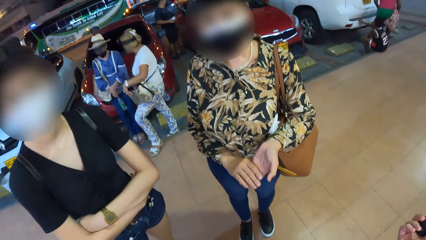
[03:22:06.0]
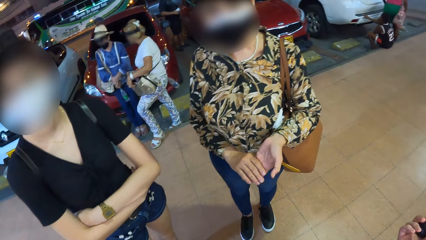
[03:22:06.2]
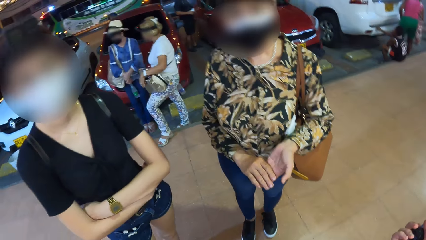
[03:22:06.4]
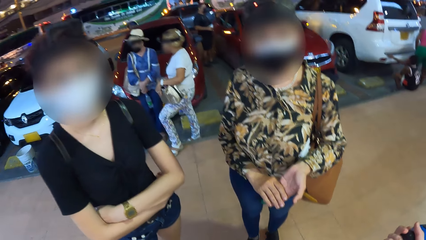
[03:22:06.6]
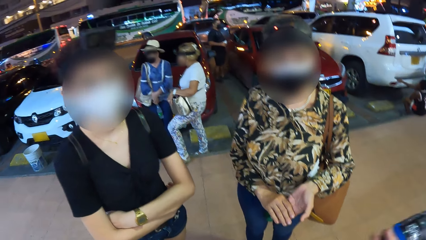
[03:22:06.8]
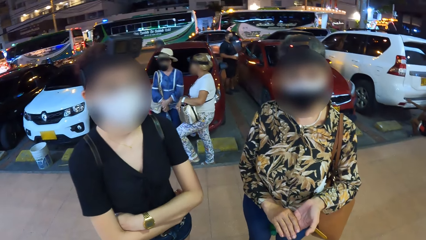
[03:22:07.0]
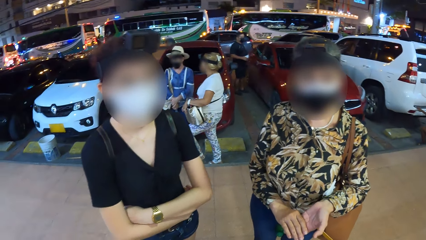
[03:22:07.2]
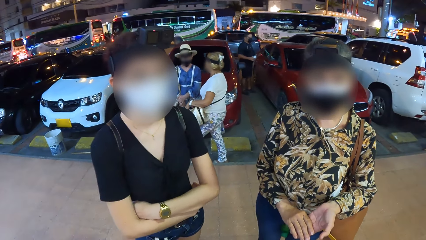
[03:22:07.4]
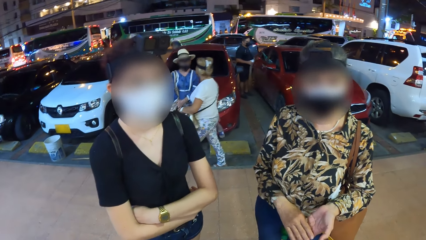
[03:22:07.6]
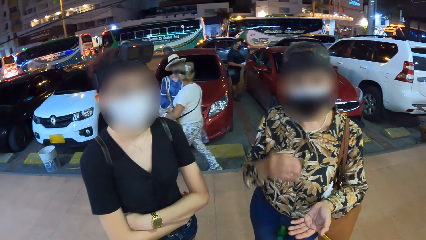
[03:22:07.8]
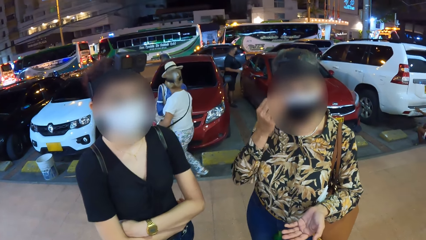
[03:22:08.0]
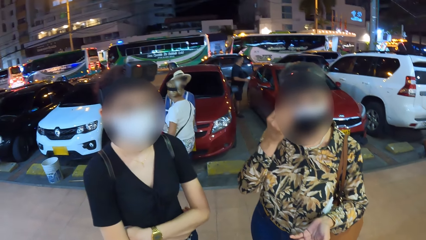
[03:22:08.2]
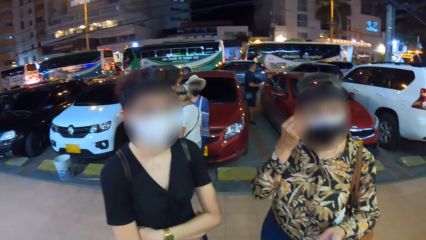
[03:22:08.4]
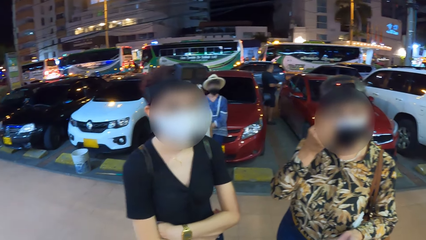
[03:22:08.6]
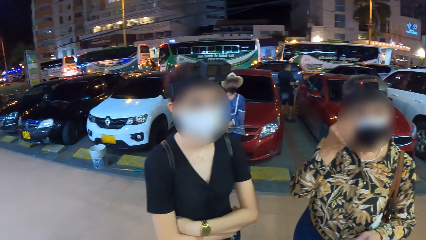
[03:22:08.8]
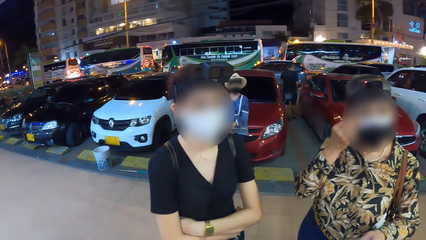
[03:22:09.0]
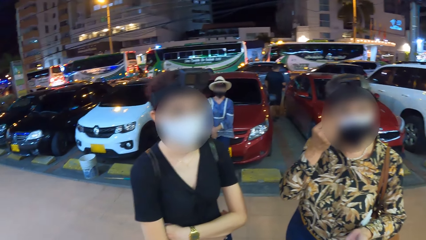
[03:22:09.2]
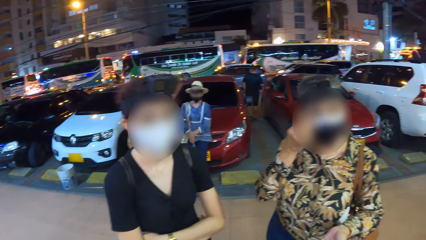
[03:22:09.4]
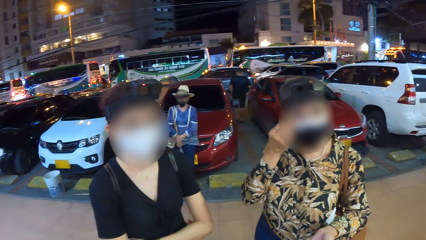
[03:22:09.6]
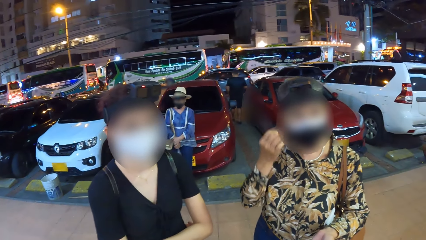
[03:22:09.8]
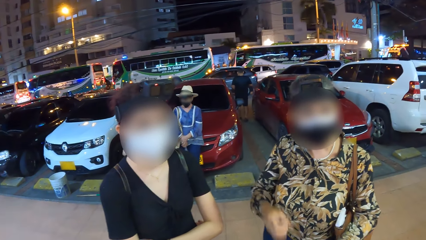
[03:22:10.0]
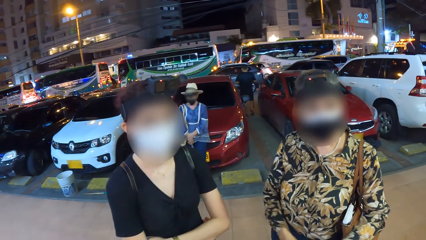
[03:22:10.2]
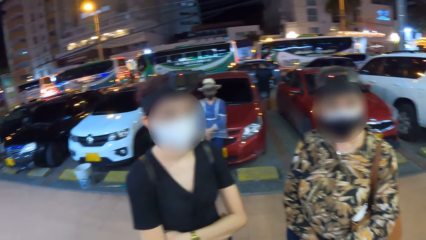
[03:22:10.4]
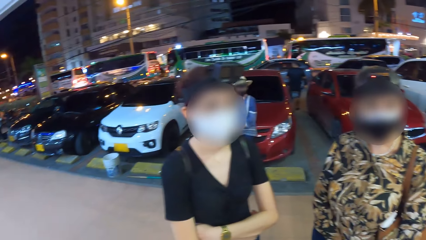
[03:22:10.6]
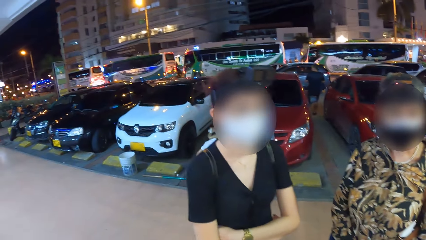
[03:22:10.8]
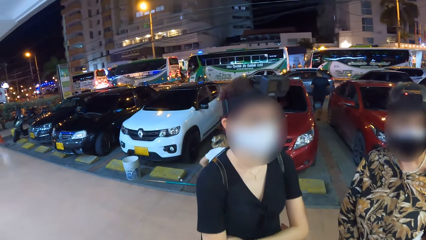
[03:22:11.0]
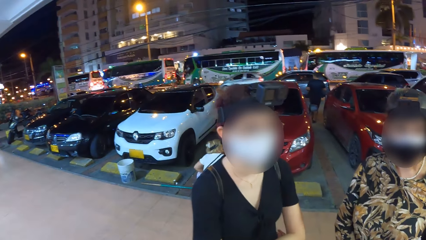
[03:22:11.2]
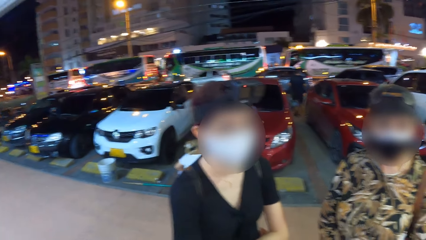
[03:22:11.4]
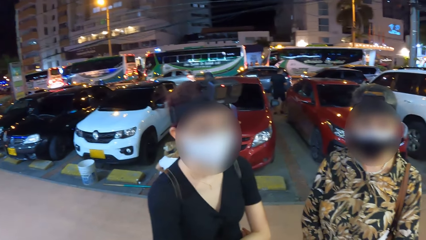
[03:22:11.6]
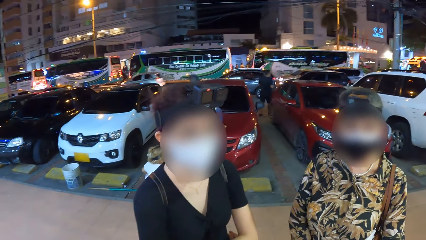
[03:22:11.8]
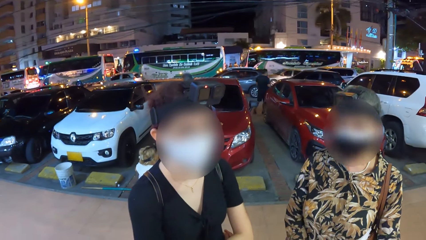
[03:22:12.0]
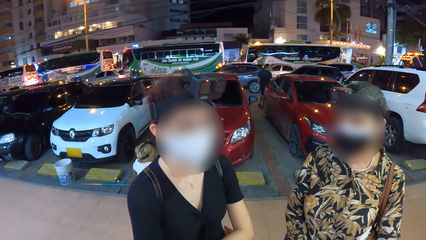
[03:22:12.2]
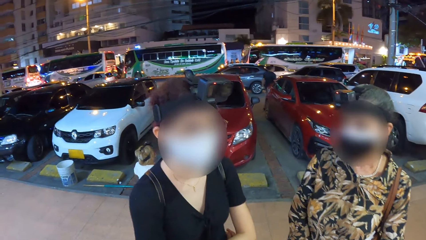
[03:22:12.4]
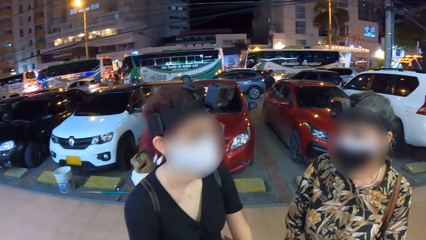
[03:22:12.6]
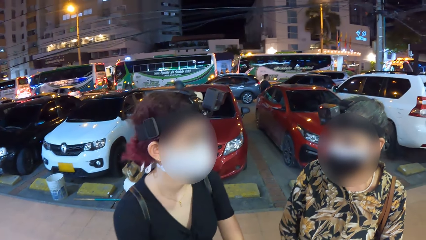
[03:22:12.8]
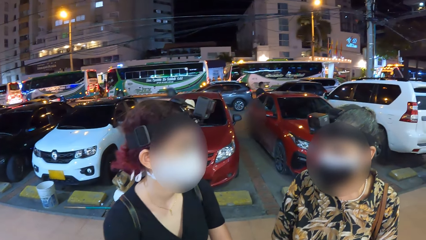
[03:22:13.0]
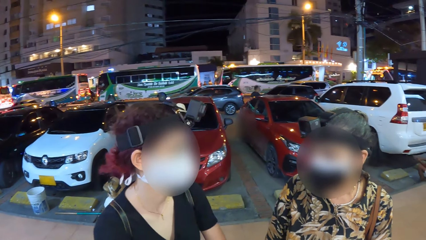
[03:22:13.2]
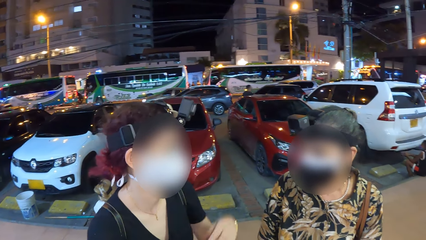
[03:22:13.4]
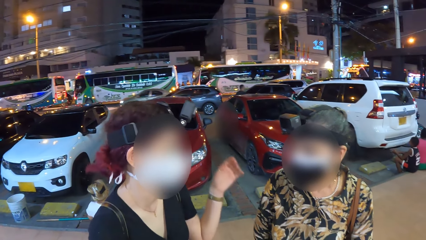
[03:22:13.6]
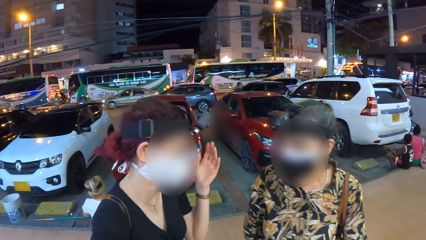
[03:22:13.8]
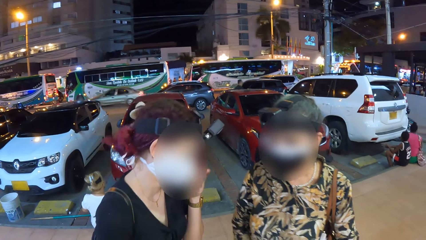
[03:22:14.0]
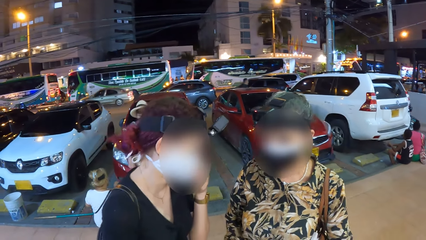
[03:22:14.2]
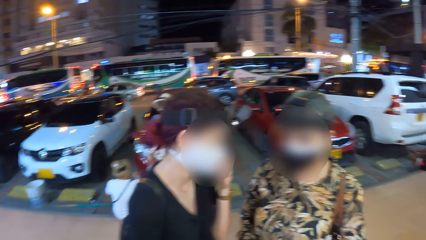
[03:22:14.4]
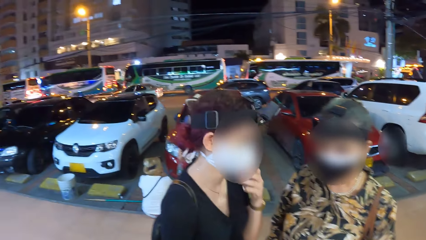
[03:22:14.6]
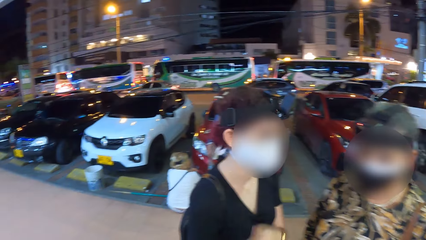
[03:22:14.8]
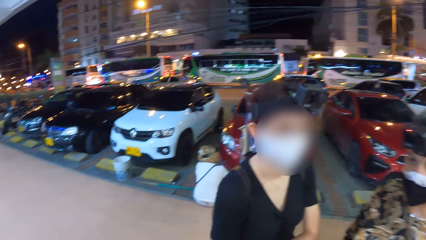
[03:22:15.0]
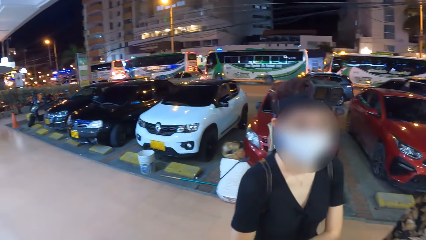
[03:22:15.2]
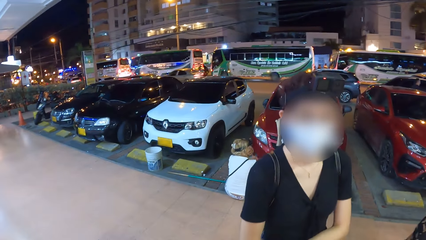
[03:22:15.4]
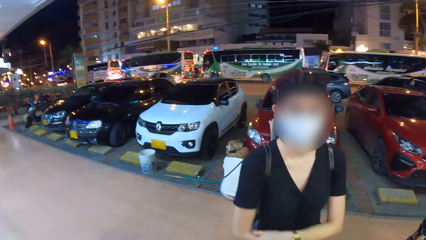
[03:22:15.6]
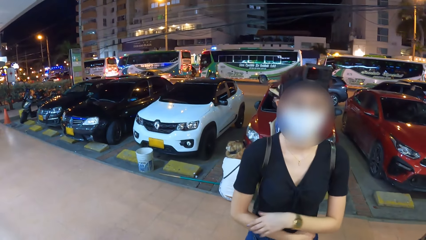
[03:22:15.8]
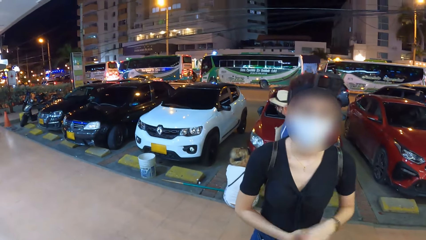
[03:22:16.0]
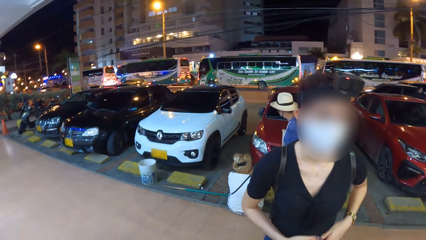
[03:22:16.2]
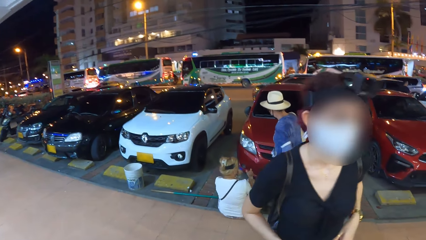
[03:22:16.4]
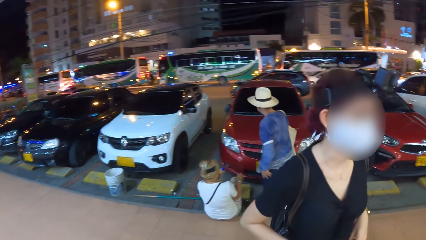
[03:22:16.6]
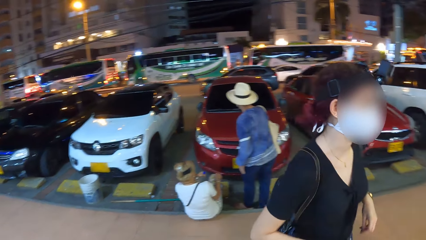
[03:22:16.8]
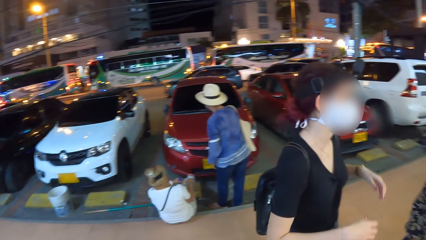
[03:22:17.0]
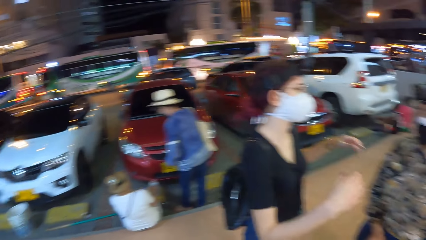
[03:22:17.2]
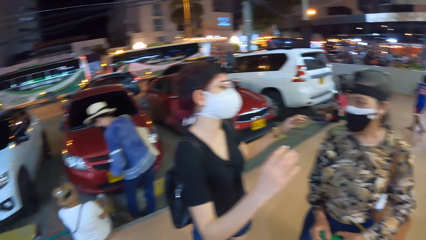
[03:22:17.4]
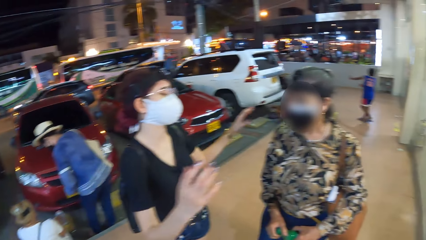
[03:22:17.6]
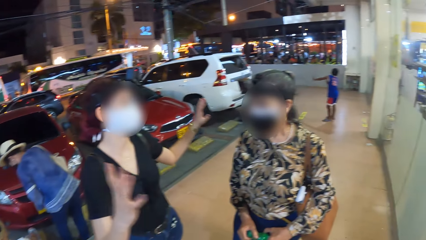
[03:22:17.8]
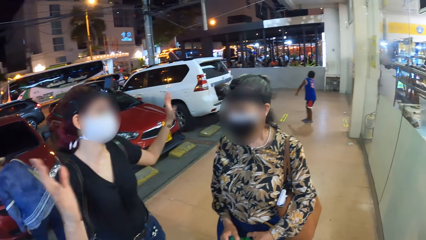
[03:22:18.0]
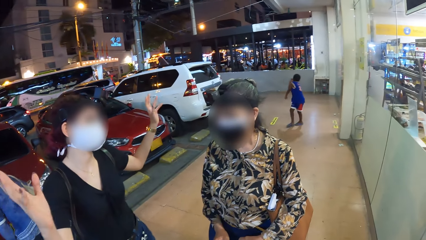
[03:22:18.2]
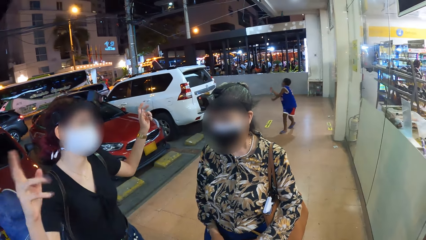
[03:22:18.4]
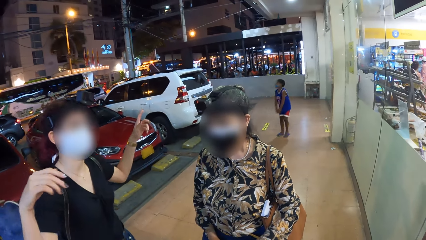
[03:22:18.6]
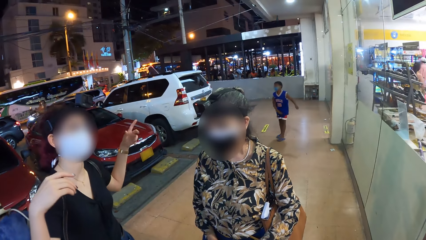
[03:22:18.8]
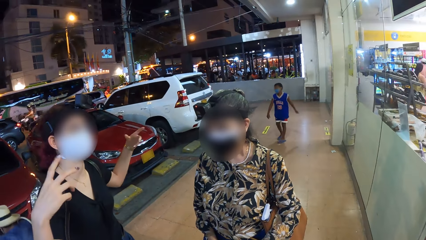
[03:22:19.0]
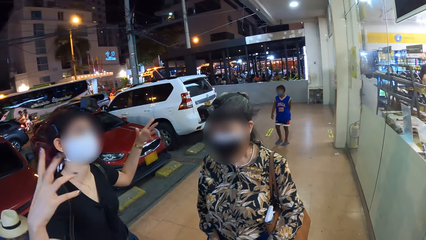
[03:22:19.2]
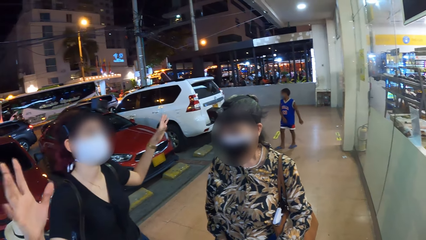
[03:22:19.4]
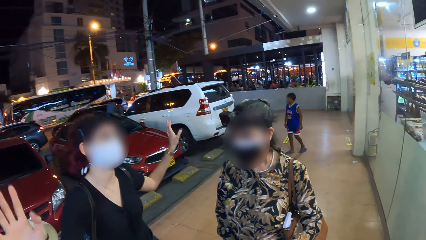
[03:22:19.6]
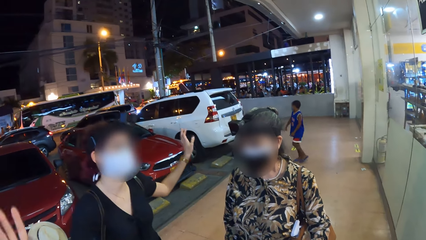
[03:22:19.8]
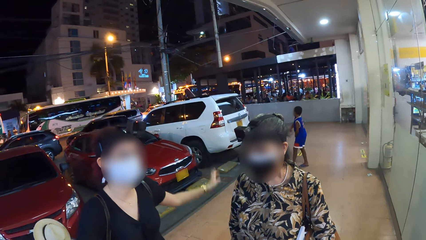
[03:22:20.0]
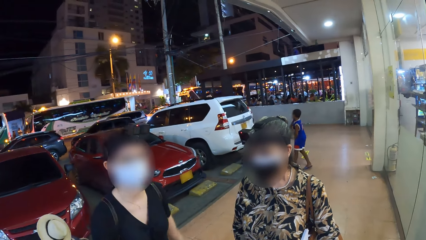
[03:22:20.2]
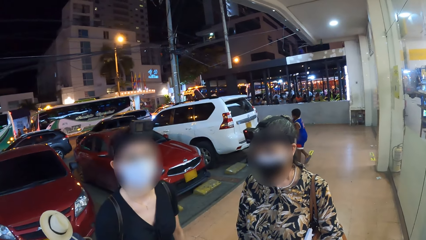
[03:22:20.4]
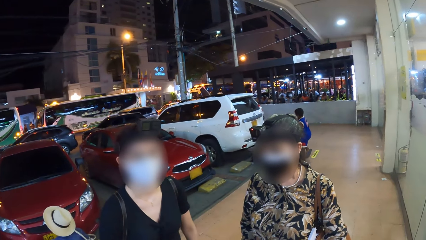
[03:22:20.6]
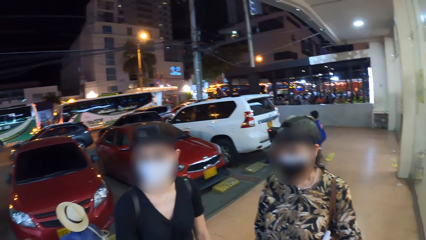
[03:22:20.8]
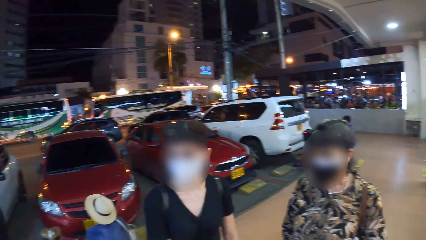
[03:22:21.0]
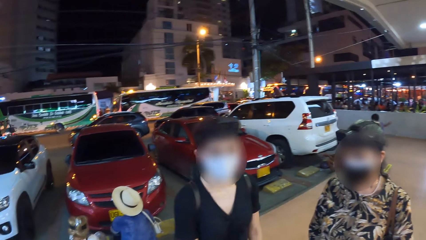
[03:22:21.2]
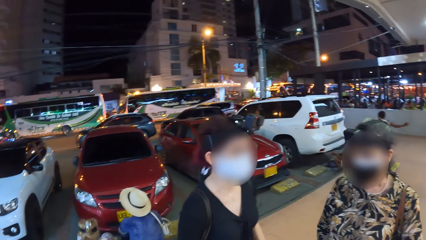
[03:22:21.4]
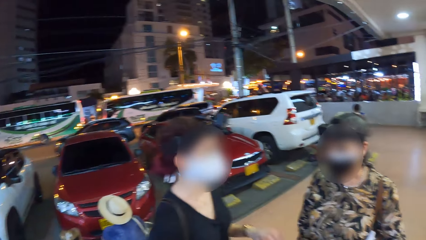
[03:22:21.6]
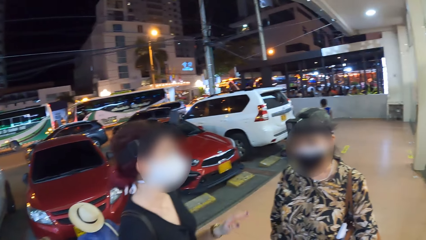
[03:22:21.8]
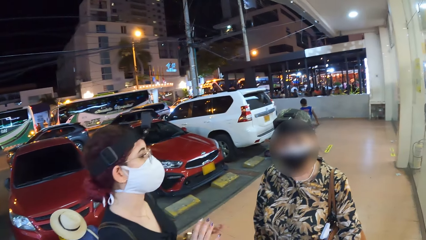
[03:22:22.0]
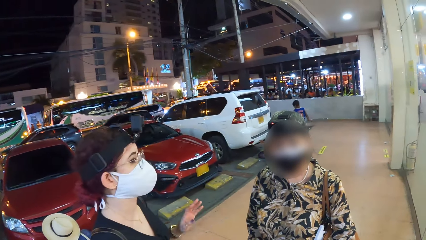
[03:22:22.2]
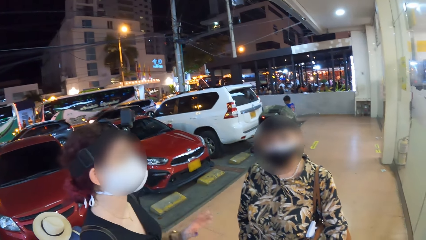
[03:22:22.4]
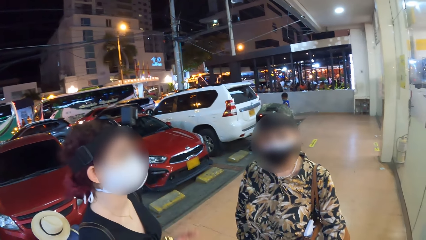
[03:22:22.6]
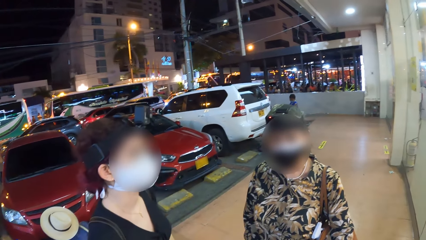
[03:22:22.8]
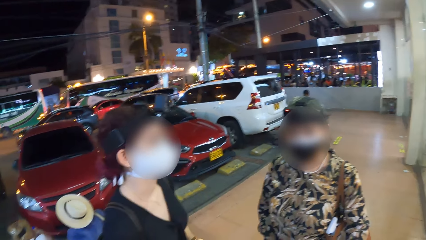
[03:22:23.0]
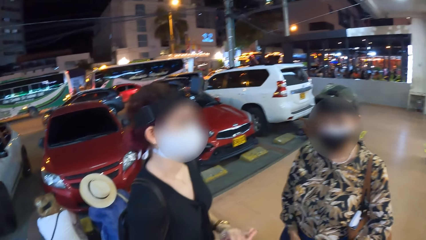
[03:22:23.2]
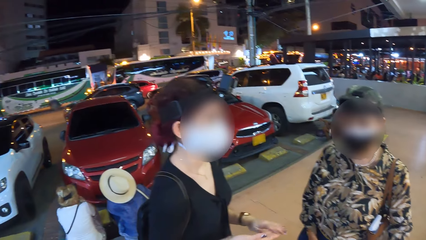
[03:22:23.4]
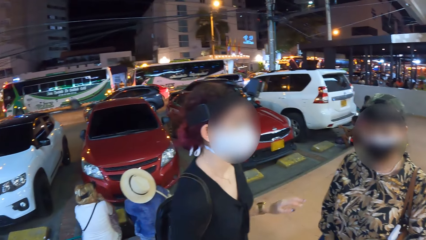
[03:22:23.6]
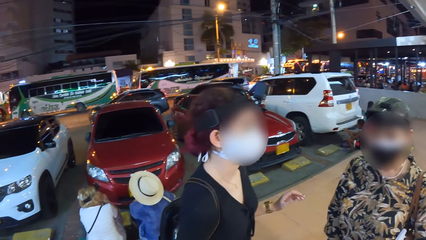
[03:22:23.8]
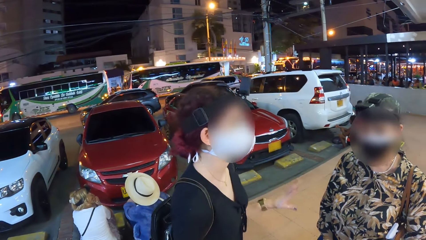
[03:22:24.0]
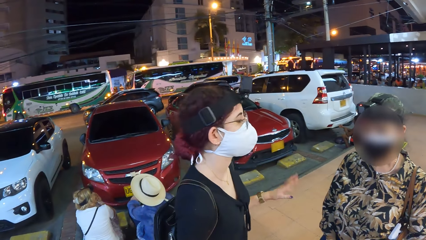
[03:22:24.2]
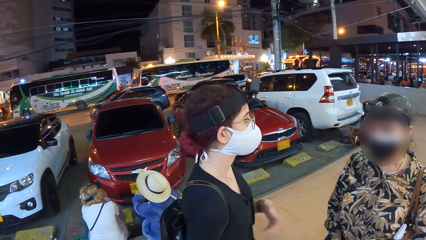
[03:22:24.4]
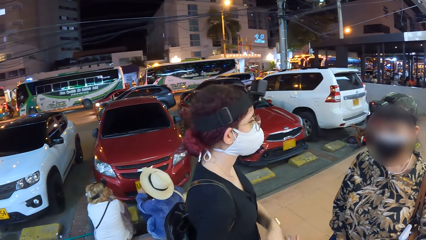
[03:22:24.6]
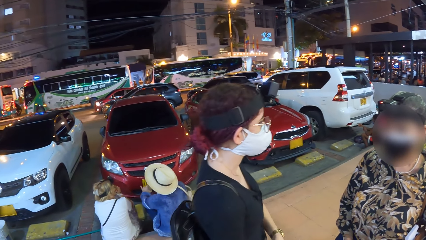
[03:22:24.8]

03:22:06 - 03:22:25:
A woman touches her face with her right hand. A man walks down the road. Another woman sits on the pavement. A third woman touches her face with her left hand. A boy plays on the pavement. A fourth woman sits on the pavement.
